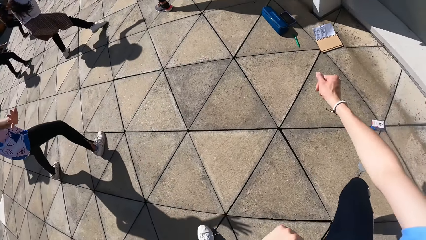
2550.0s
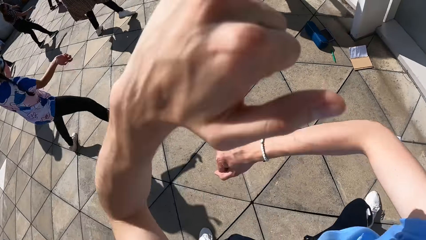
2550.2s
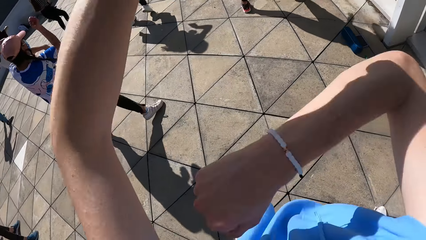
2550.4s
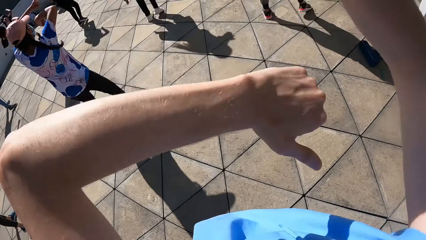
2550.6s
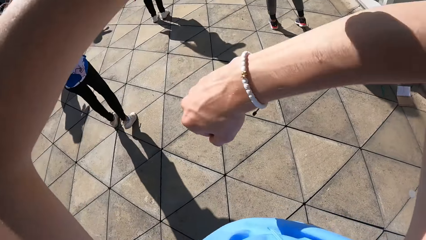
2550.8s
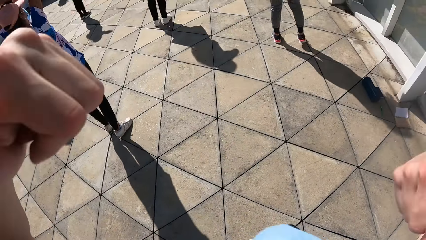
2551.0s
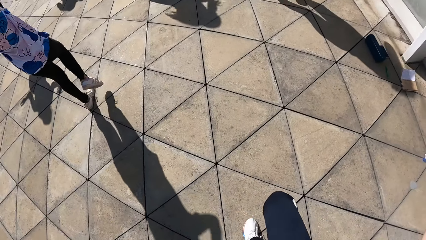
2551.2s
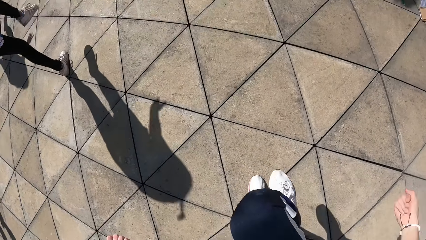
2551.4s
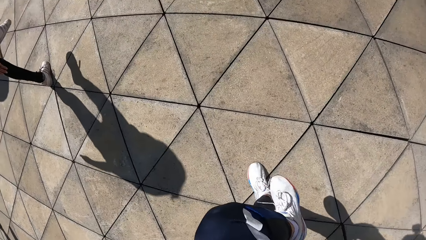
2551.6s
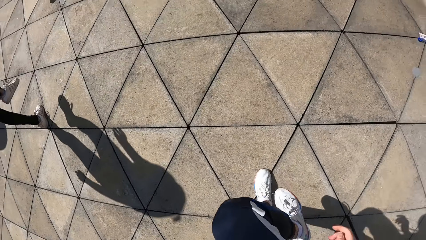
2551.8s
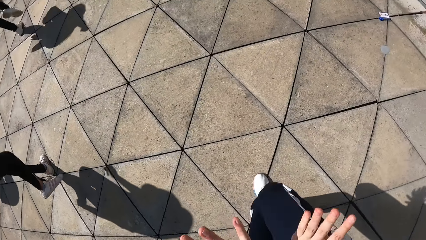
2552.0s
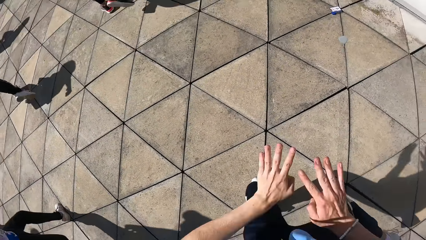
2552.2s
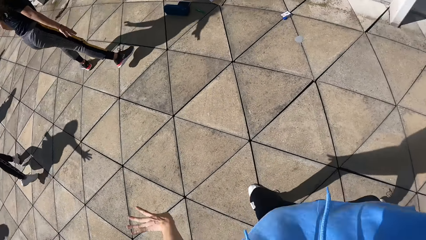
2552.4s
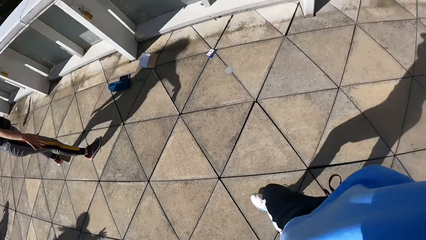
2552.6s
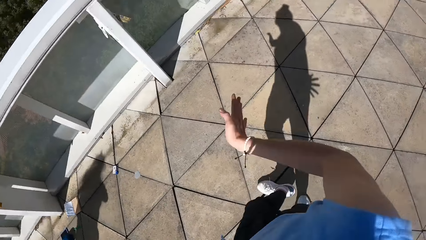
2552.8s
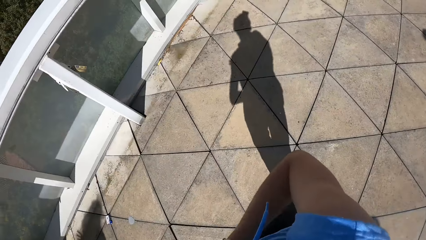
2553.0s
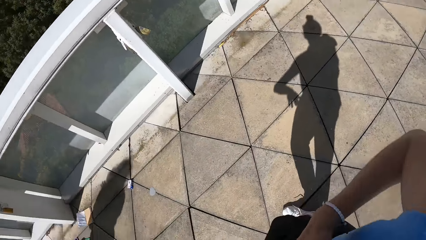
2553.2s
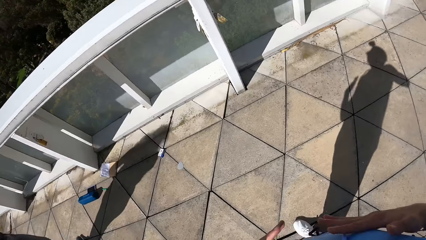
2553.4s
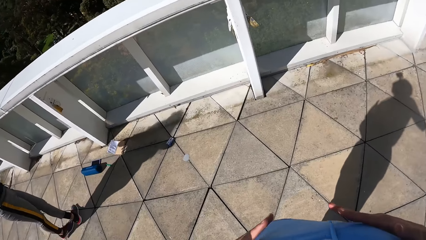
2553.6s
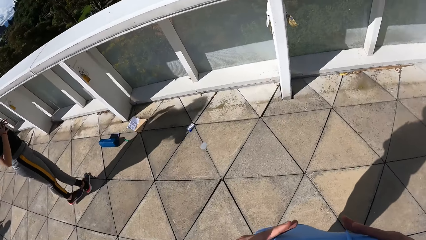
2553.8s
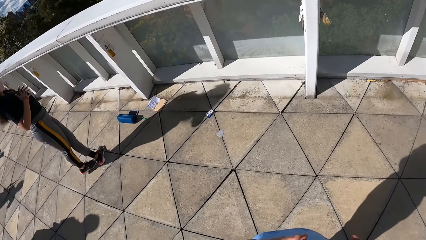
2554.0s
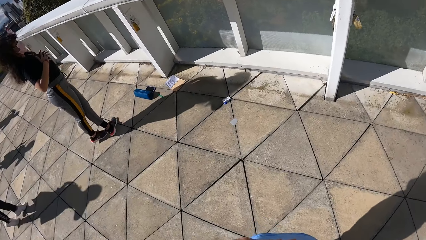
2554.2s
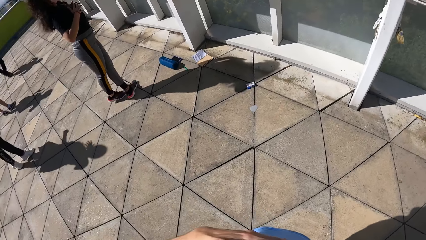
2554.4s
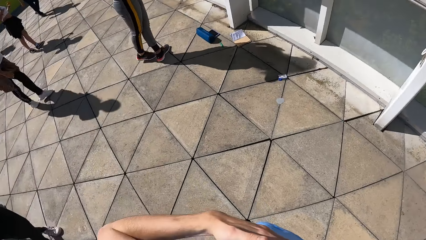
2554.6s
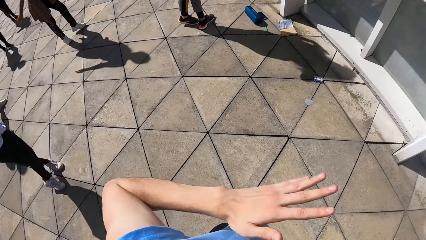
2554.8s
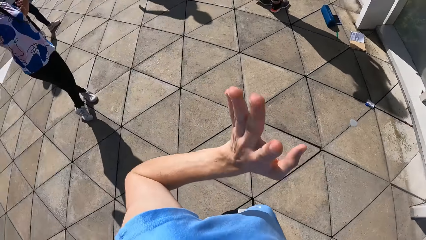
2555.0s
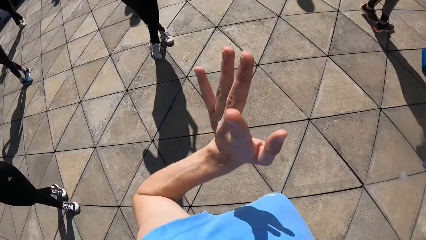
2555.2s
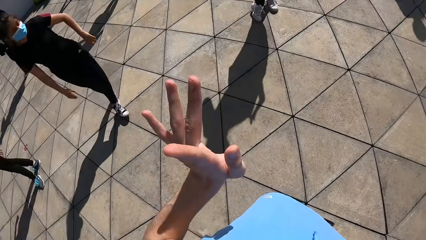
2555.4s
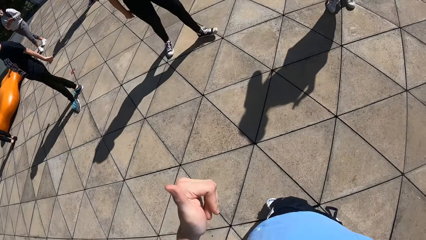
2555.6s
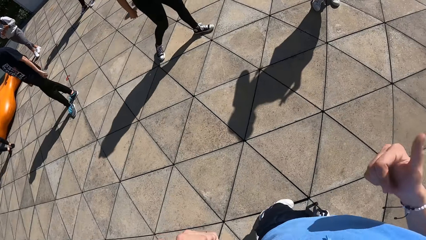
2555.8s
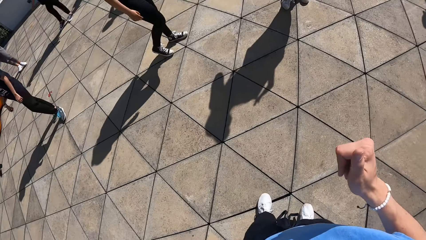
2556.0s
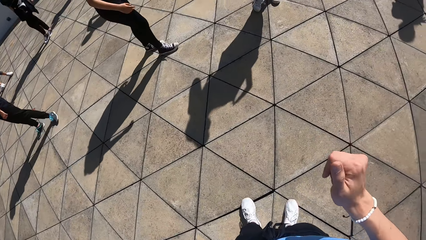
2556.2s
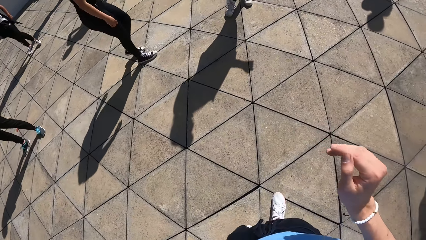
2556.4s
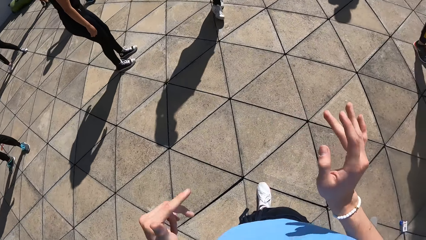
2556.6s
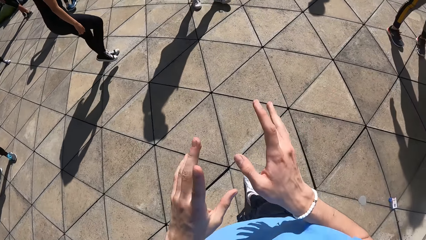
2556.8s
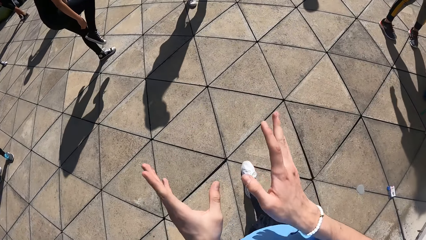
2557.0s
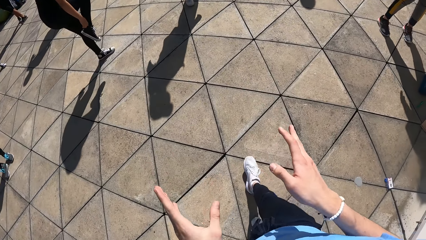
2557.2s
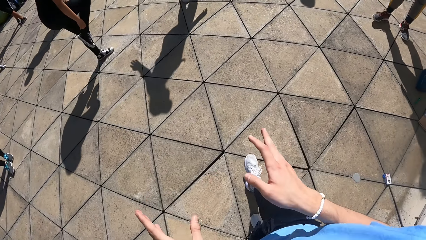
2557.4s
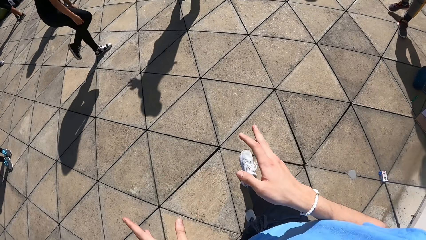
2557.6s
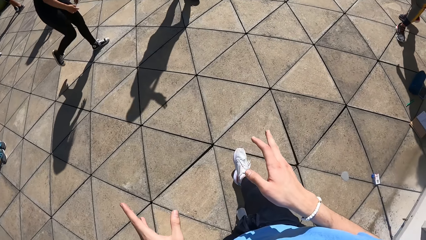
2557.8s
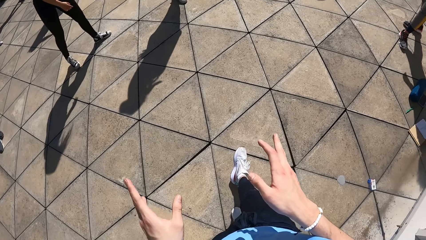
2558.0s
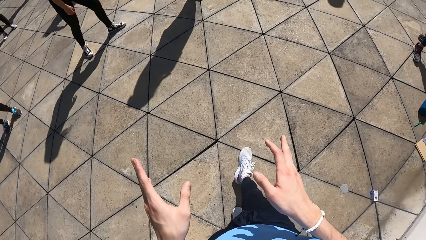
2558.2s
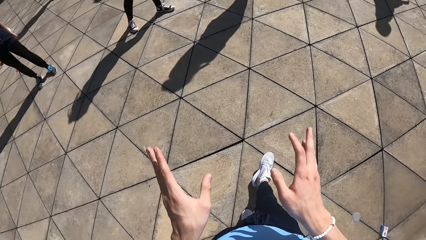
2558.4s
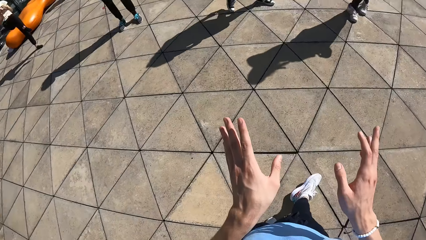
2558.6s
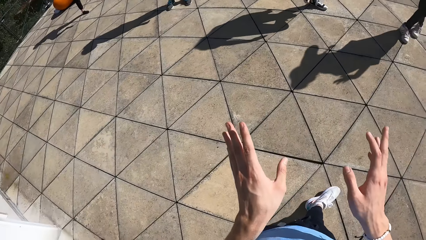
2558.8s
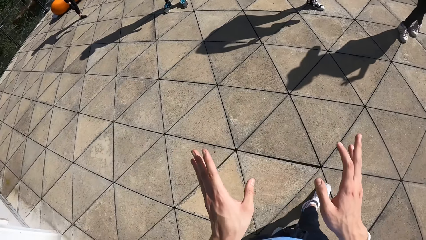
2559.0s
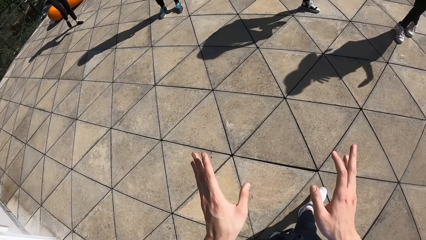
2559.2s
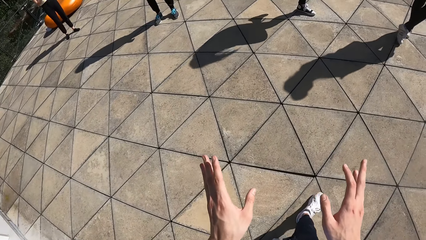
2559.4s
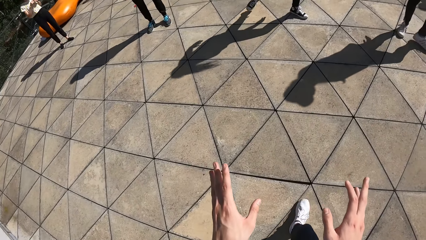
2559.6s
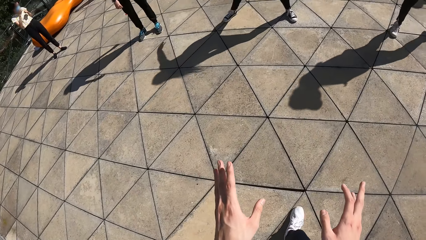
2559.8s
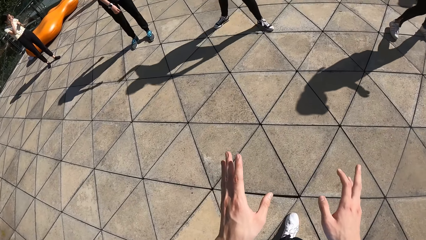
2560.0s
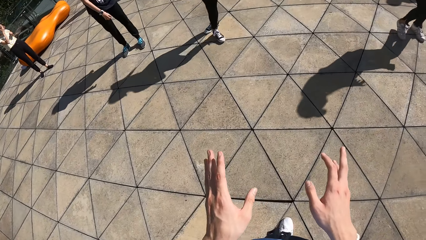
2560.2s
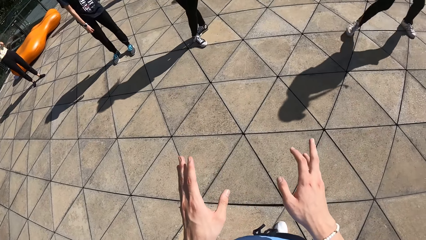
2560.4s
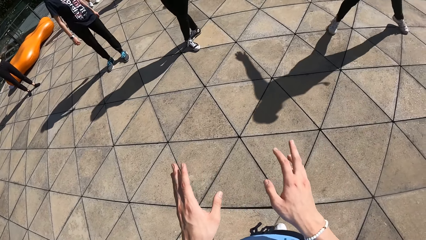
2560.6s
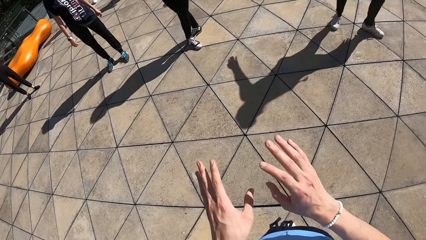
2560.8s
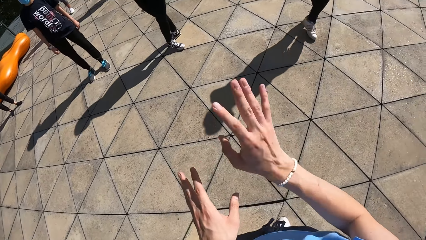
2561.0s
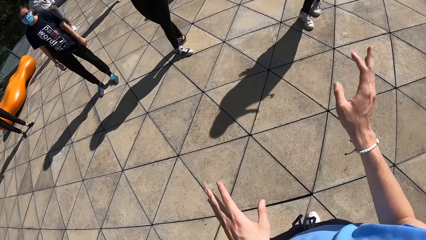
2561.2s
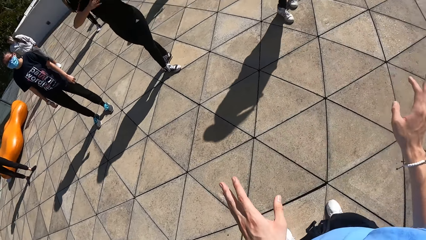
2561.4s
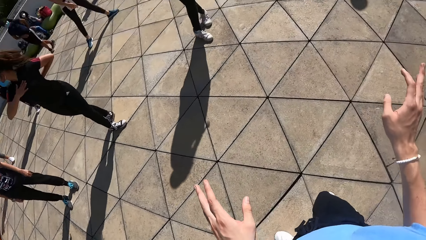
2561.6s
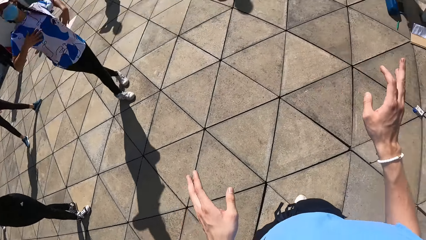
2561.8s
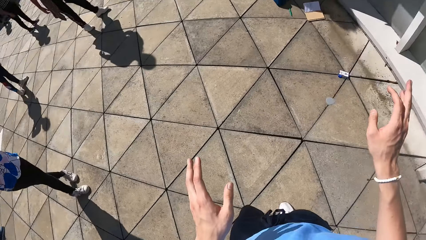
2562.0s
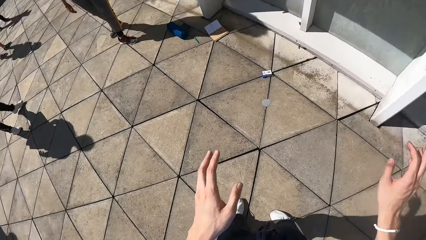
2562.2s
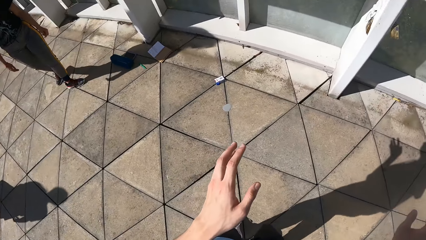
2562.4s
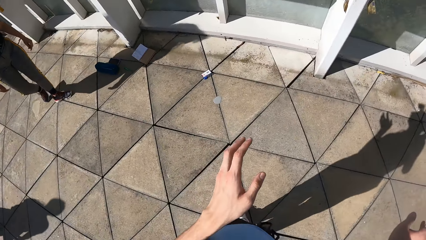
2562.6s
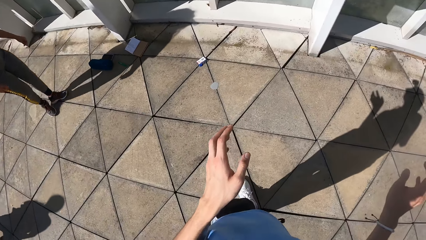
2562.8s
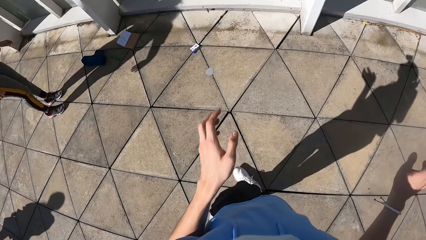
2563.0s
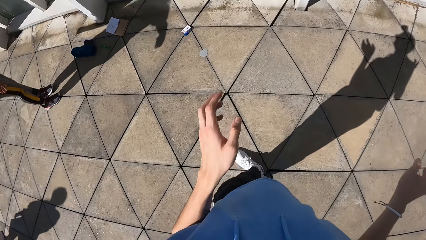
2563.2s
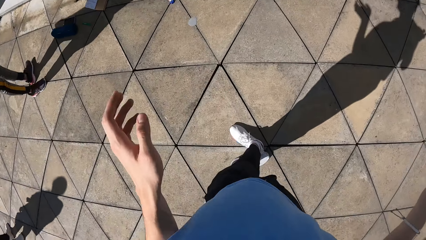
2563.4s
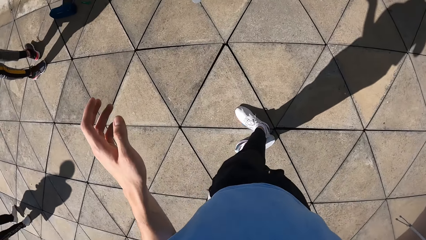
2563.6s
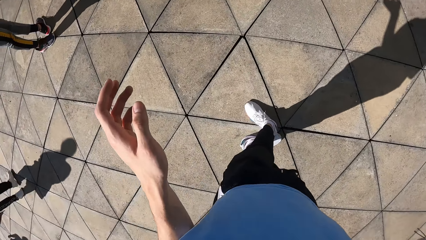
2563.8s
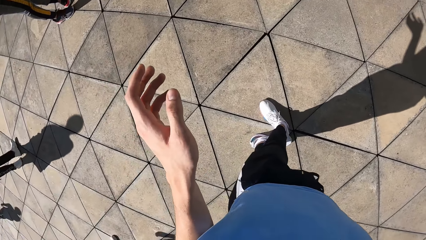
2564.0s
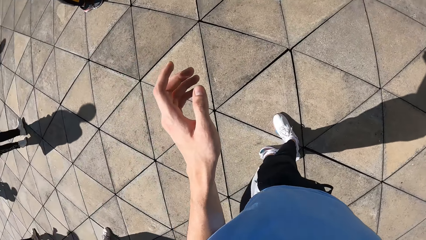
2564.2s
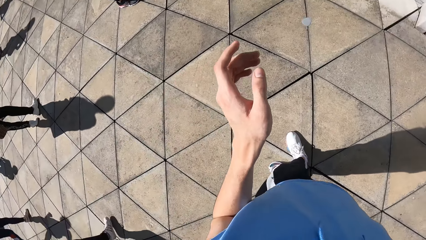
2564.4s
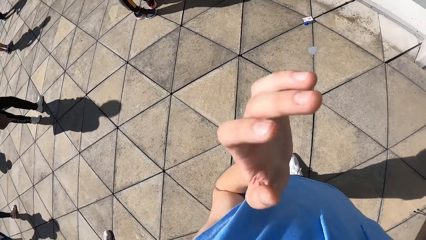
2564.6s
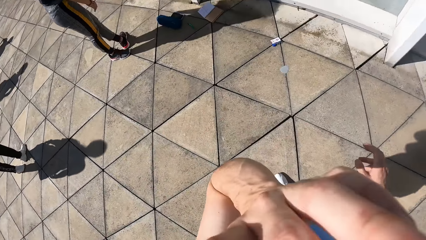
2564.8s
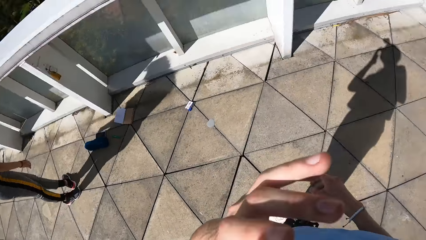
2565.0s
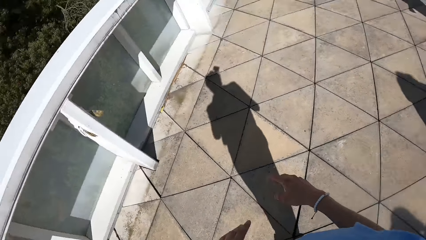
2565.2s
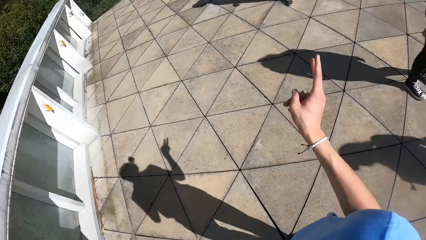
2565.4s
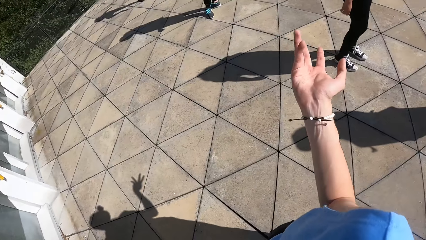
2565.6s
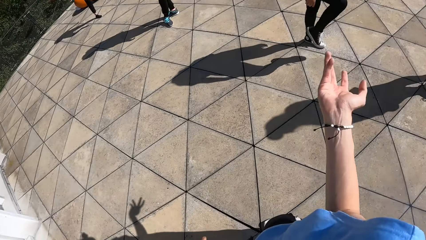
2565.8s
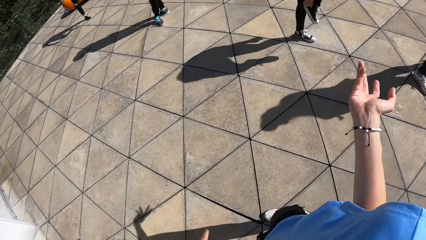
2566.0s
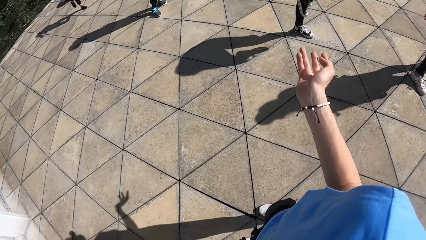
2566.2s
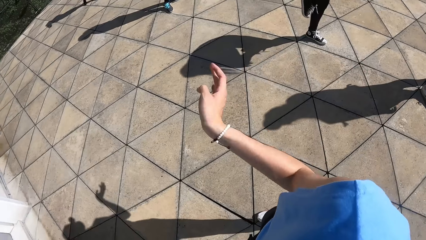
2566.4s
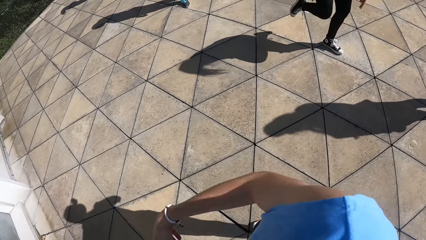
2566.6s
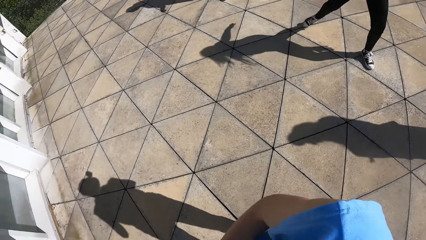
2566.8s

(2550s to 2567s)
The camera wearer spaces out his right leg on the floor. A woman spaces out her right leg on the floor. Another woman spaces out her right leg on the floor. A third woman raises both hands. The camera wearer rotates both hands. The third woman raises her right leg from the floor. The camera wearer raises his right leg from the floor. He places both hands on his chest. The second woman places both hands on her chest. The camera wearer turns towards a fourth woman. He moves his hands. He demonstrates to a group of people with both hands. The fourth woman raises her right leg from the floor and drops her right leg on the floor. The fourth woman crosses both legs on the floor. The third woman crosses both legs on the floor. The camera wearer turns the legs. He touches his face with his left hand. He turns towards the fourth woman.
